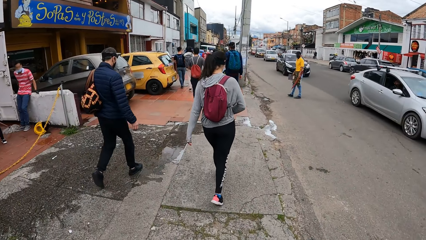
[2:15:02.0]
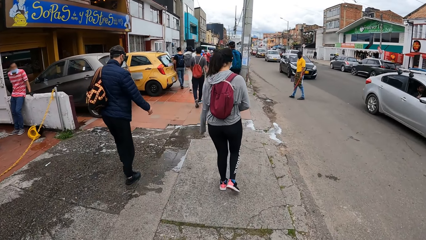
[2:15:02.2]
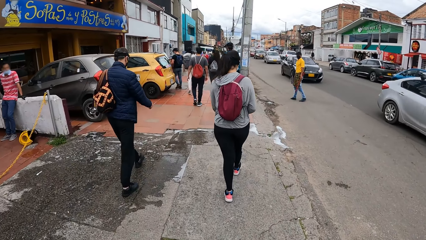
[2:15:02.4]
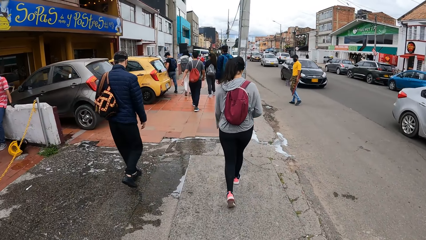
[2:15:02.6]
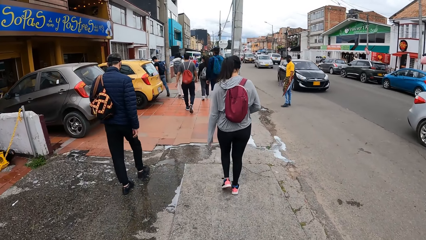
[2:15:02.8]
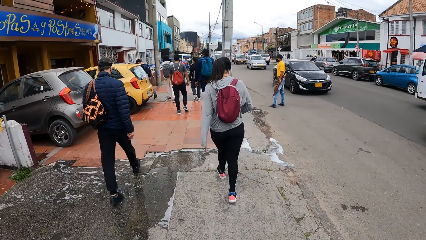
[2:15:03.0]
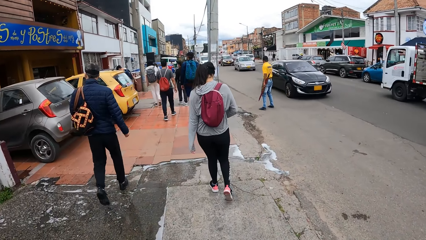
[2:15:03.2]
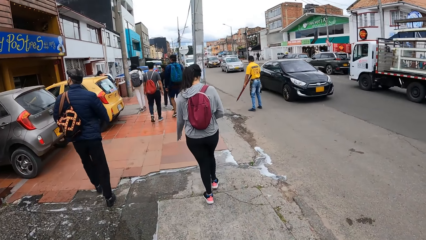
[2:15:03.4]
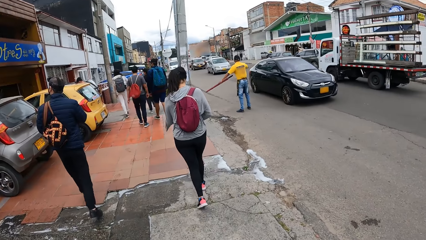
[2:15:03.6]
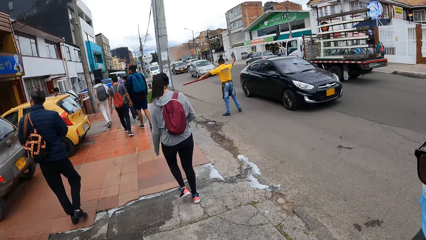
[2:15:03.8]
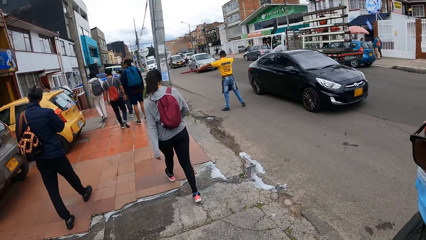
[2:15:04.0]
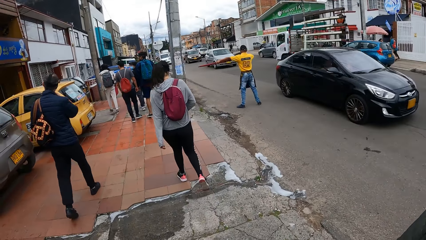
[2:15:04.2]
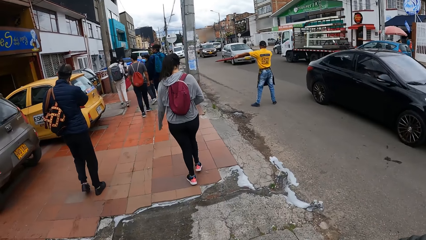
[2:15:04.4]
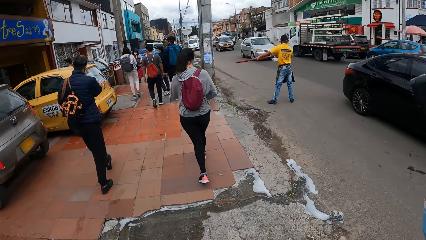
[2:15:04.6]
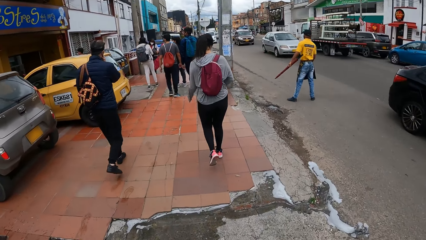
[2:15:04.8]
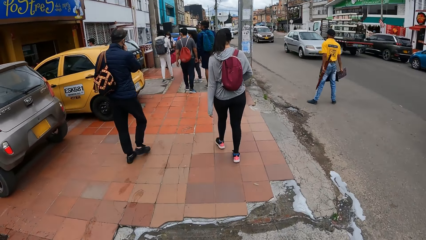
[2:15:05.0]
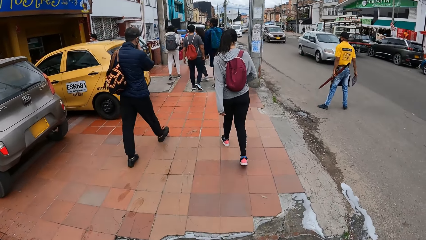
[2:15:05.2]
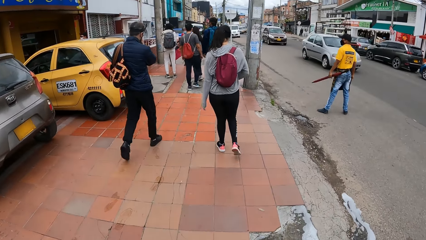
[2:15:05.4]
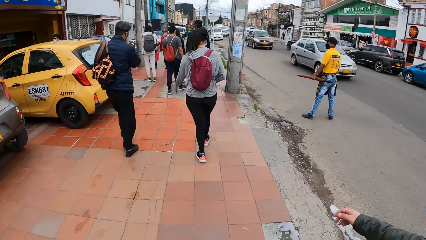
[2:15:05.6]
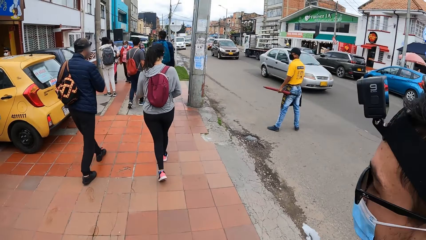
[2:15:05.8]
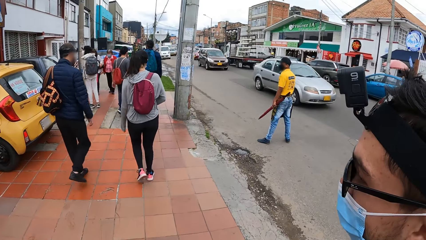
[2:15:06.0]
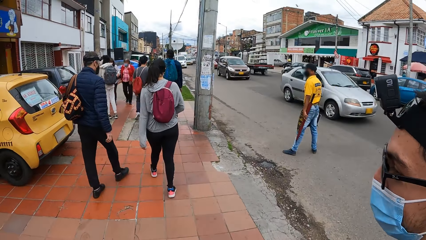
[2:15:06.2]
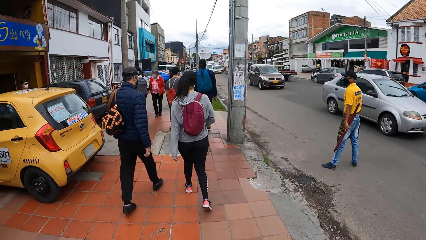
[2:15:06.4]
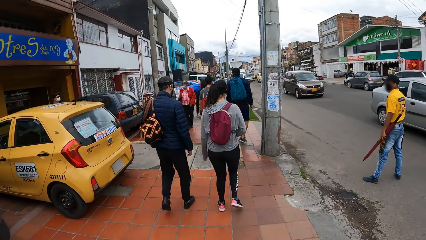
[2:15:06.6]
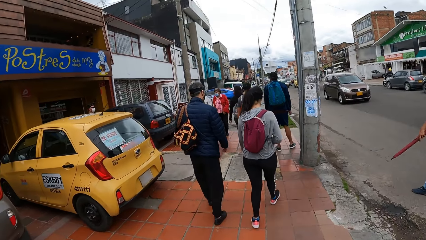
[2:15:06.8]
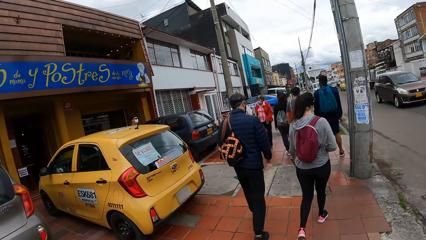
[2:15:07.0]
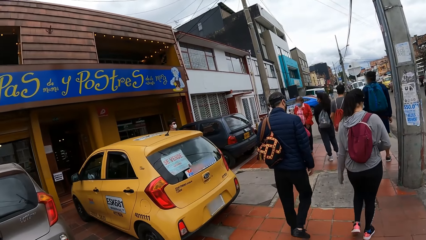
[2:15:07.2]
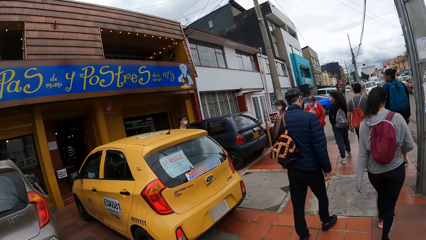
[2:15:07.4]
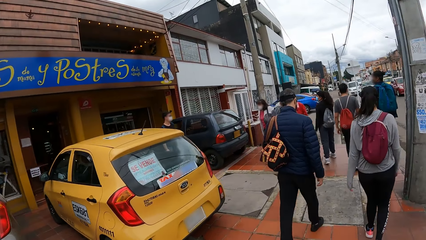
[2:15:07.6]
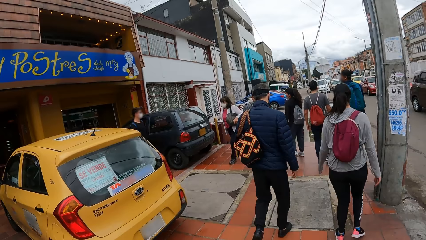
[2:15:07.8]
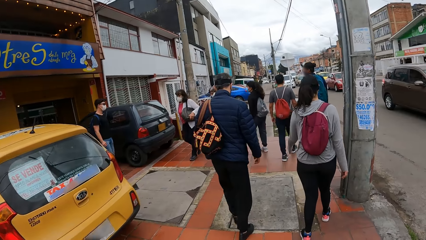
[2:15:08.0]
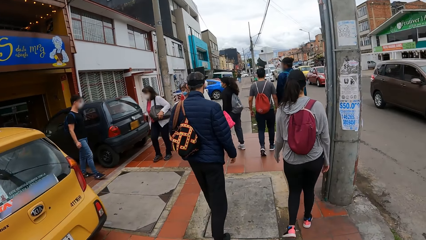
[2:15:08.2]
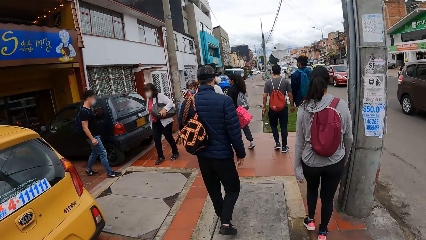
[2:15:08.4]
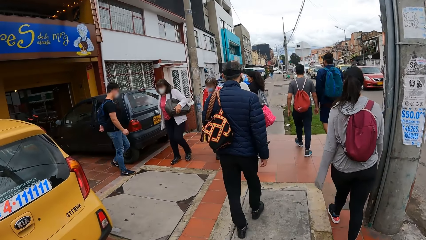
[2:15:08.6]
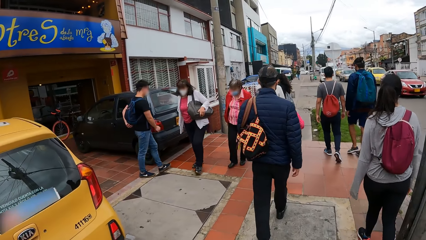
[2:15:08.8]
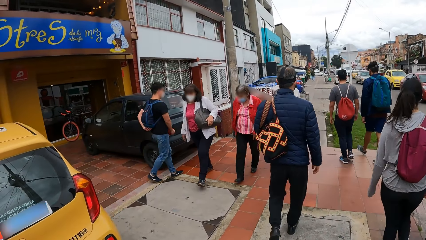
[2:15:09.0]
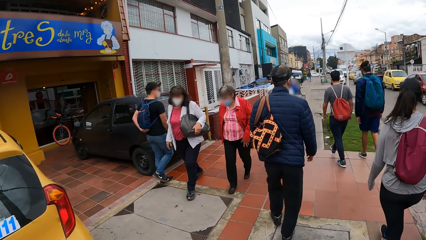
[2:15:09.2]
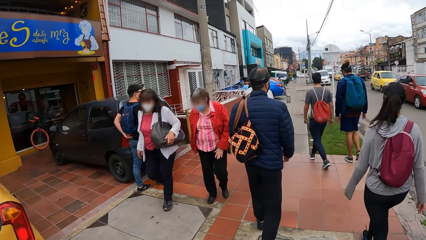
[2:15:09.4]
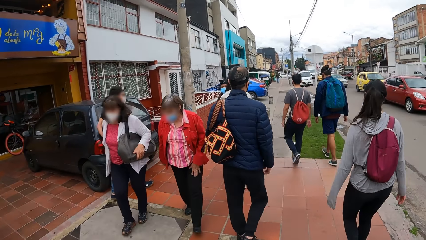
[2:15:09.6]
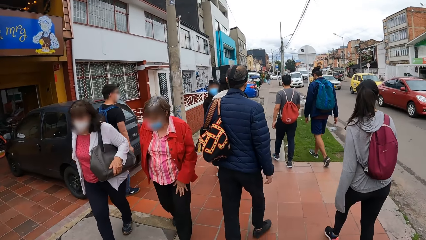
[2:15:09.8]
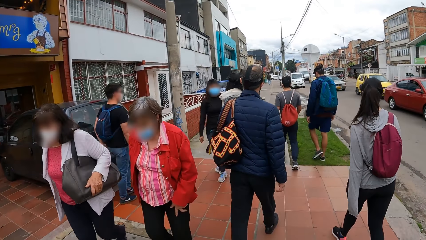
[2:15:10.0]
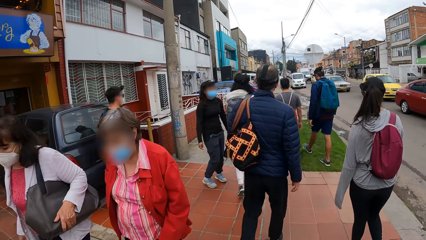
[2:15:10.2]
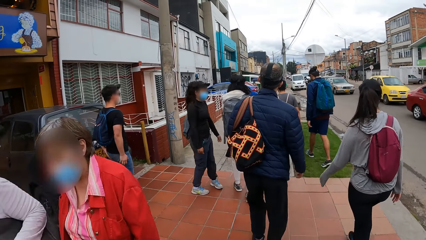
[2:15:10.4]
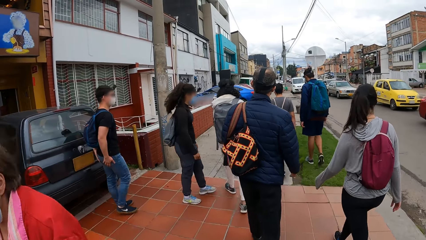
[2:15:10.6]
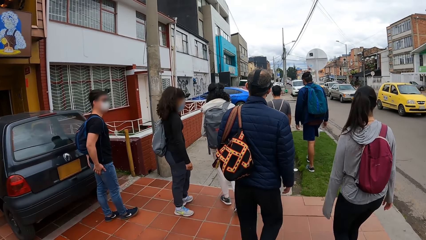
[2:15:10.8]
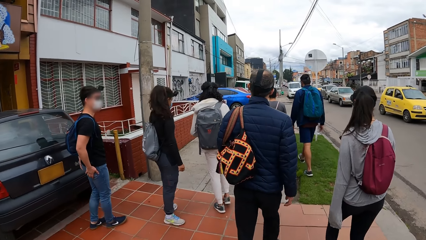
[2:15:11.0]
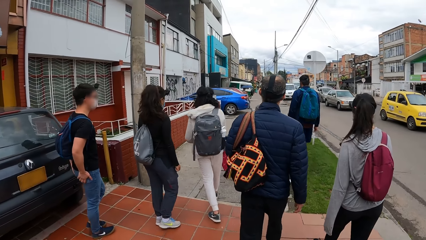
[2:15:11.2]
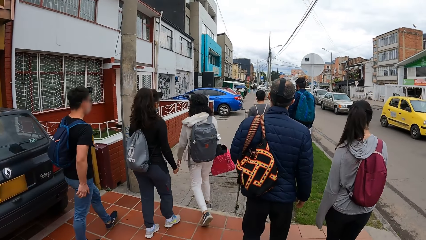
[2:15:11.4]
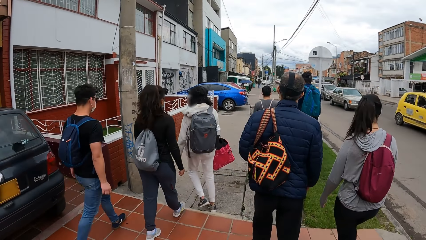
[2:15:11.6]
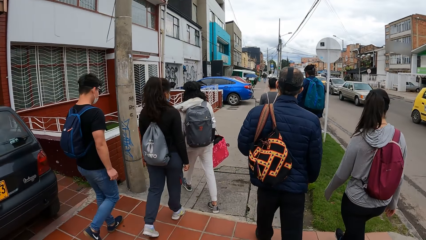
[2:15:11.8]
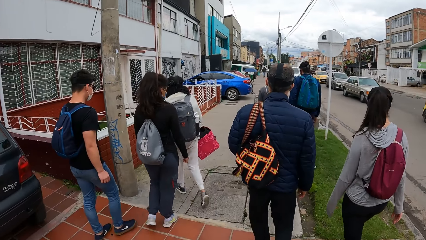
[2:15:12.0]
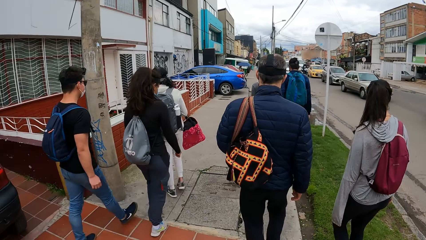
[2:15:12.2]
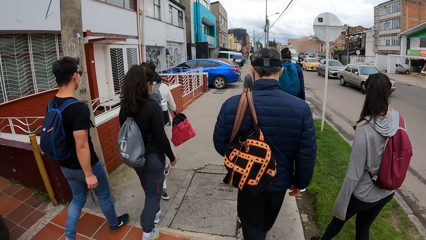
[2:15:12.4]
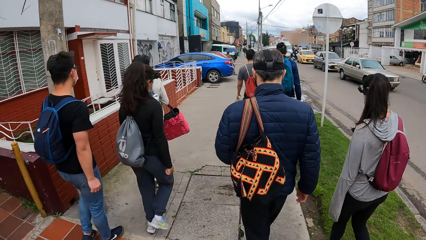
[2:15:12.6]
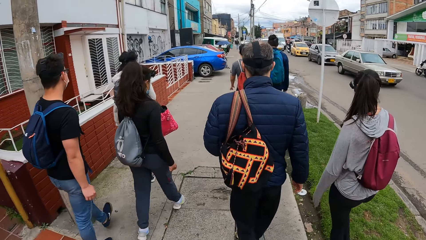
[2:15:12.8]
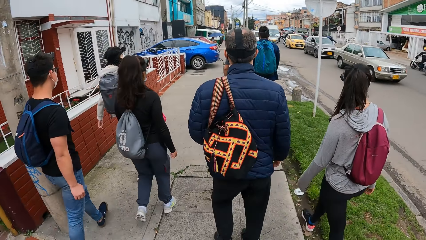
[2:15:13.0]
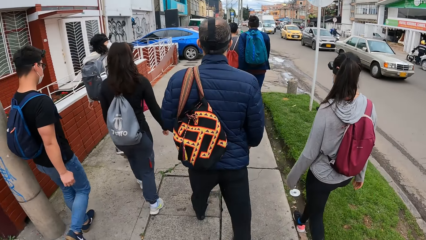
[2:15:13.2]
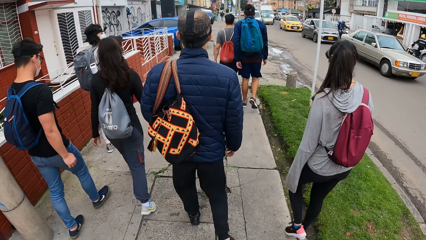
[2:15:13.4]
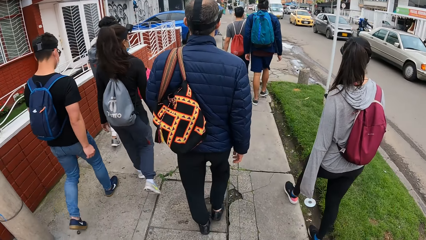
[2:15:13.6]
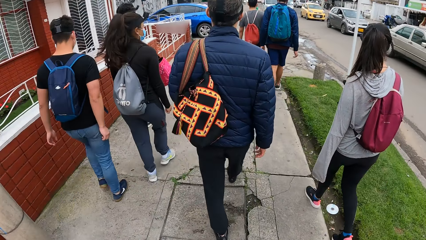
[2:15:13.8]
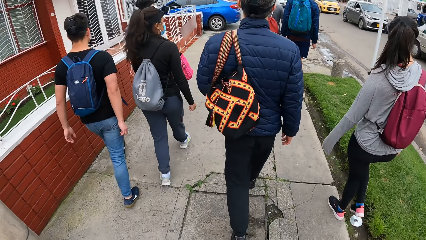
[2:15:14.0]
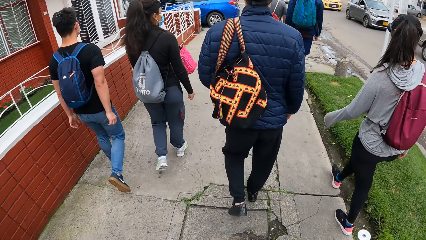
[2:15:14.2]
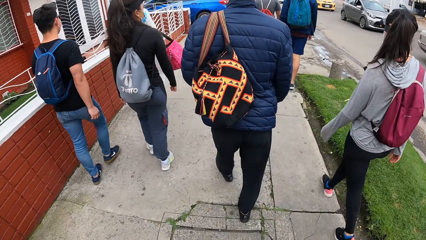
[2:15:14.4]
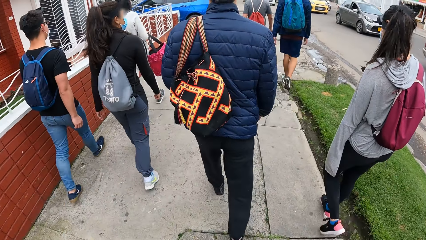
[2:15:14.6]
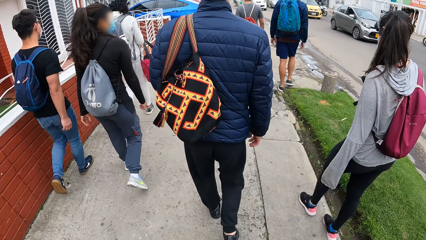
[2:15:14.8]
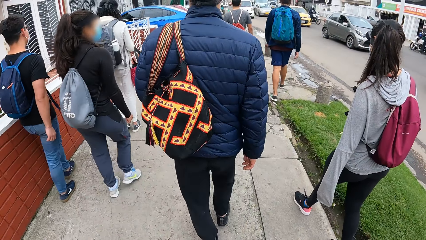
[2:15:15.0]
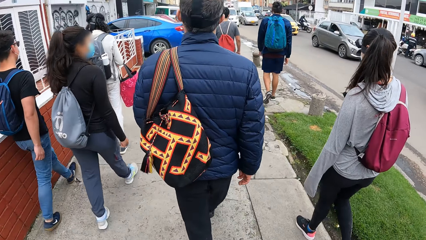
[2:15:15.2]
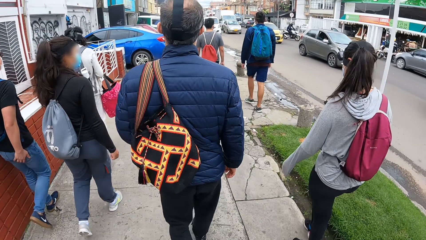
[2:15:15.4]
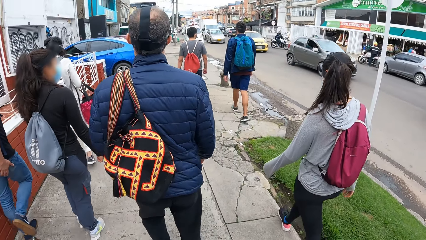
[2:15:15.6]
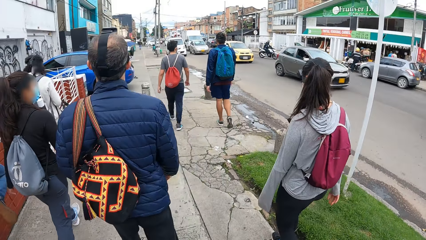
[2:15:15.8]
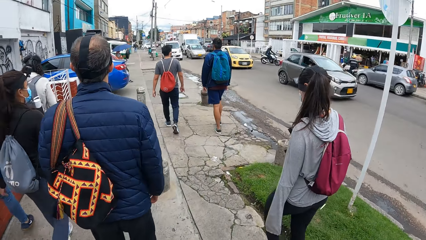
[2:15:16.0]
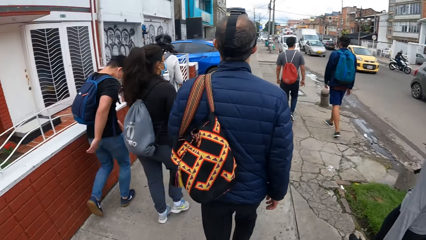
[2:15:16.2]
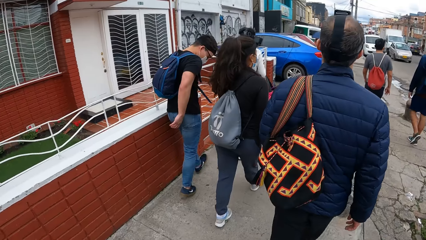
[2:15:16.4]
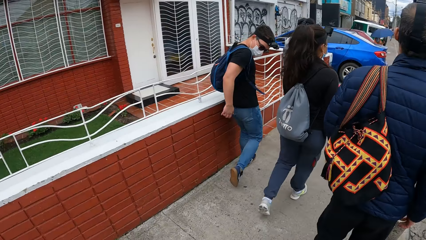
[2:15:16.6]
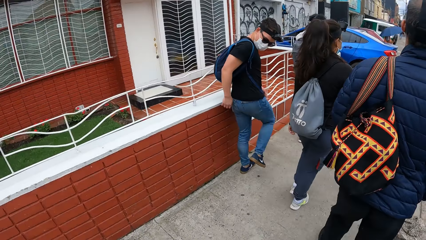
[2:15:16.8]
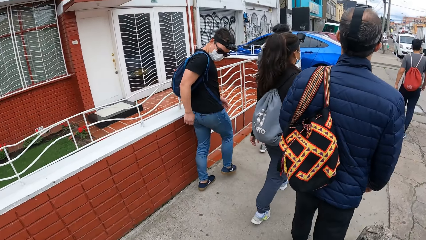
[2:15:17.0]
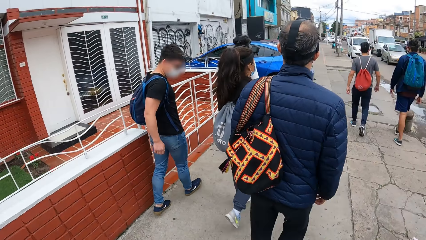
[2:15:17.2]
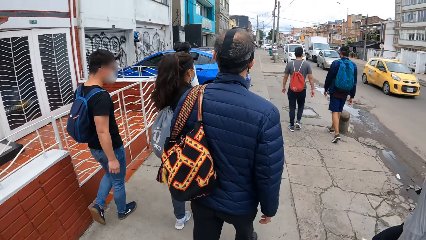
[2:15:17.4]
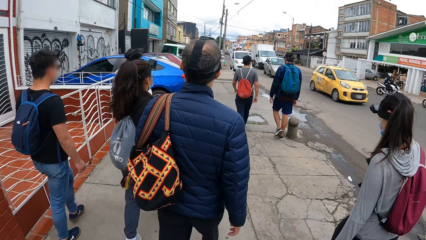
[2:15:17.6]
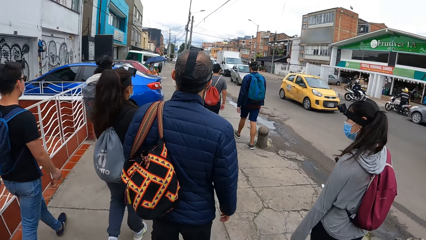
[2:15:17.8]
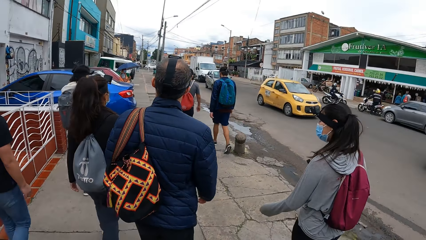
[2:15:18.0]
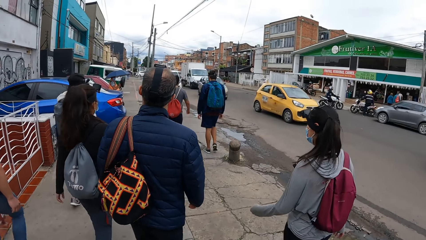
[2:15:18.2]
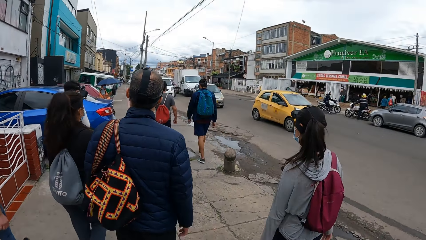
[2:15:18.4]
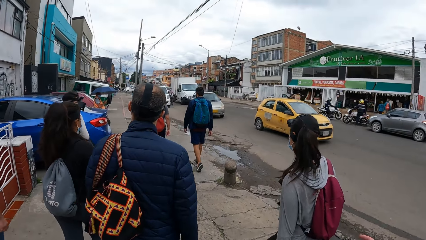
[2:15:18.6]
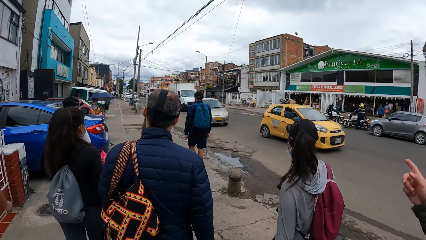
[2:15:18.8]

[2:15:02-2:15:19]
A man touches his face with his right hand.
